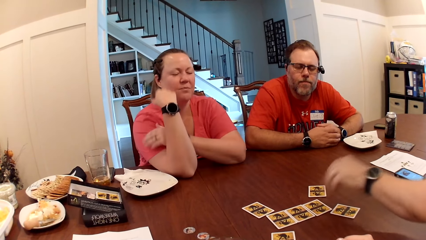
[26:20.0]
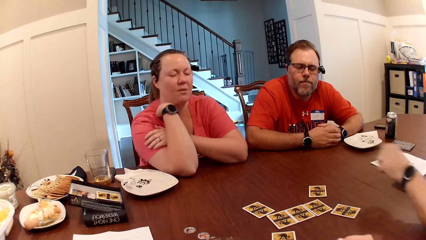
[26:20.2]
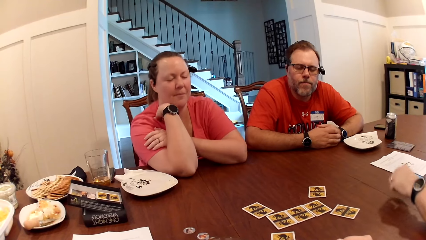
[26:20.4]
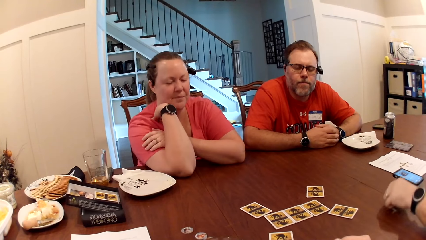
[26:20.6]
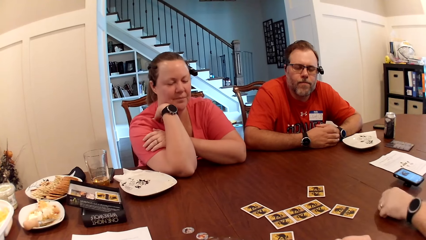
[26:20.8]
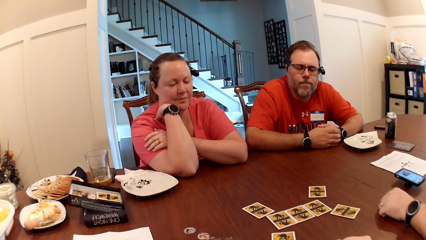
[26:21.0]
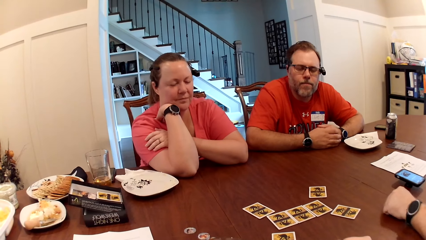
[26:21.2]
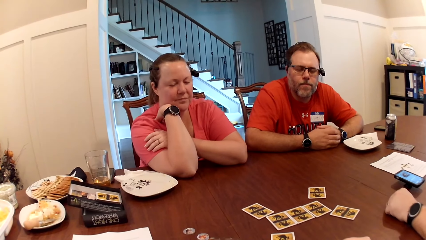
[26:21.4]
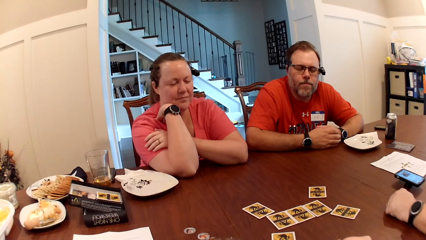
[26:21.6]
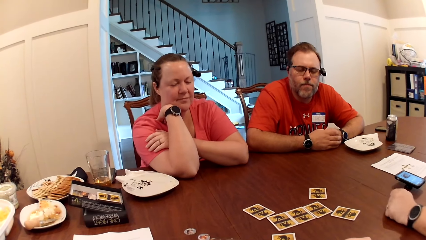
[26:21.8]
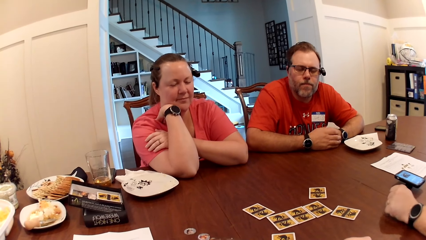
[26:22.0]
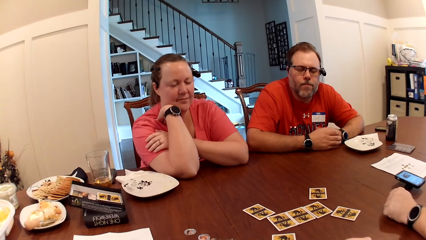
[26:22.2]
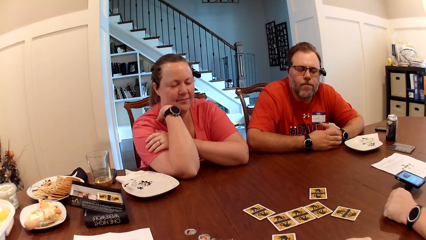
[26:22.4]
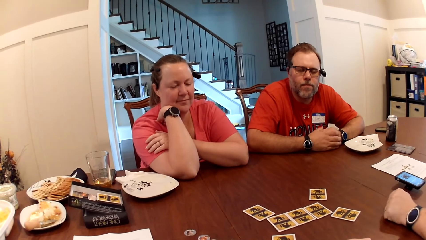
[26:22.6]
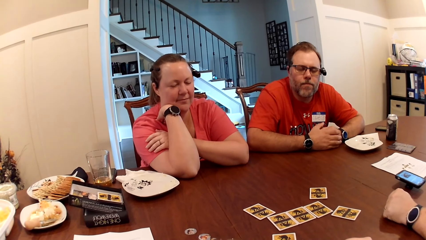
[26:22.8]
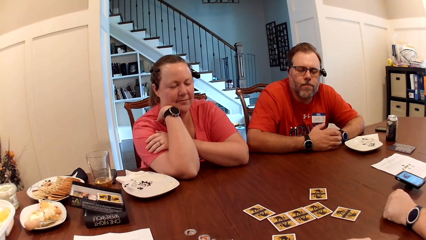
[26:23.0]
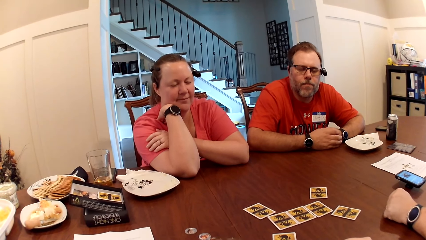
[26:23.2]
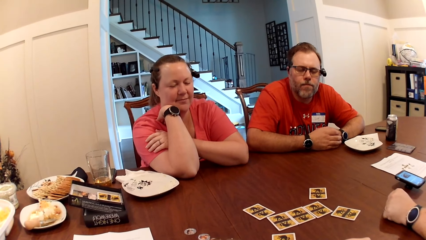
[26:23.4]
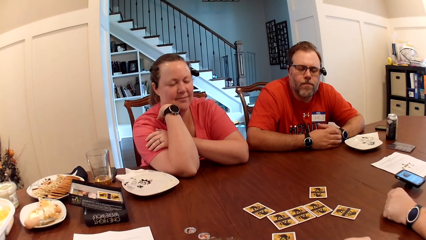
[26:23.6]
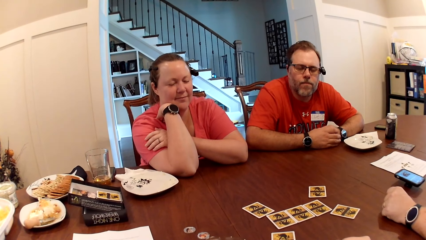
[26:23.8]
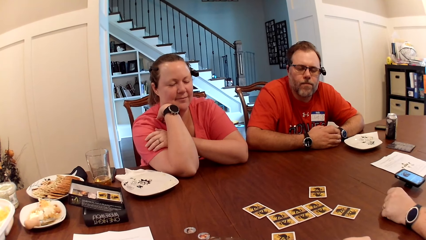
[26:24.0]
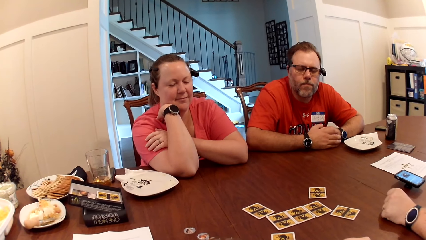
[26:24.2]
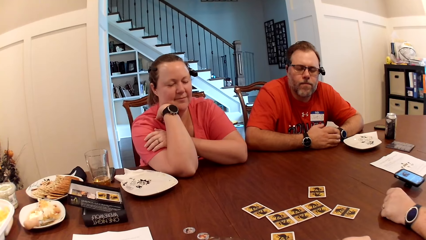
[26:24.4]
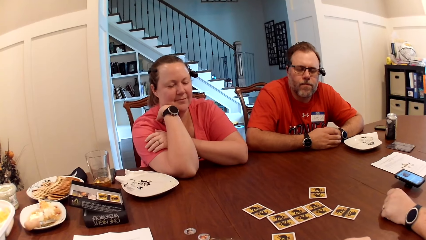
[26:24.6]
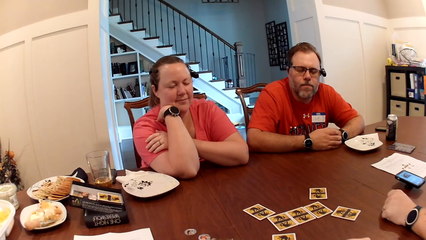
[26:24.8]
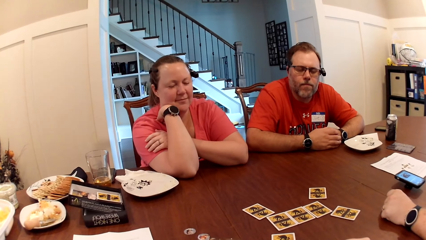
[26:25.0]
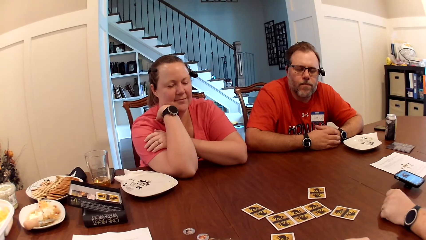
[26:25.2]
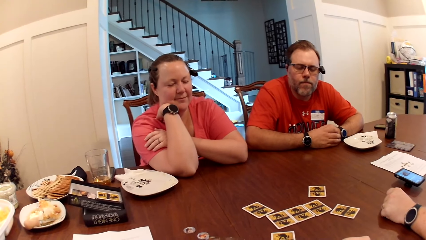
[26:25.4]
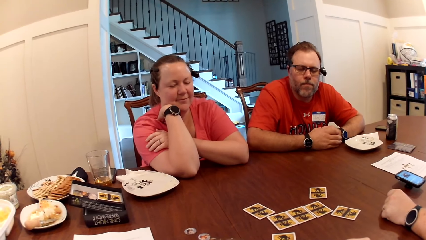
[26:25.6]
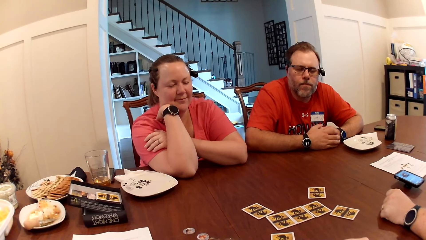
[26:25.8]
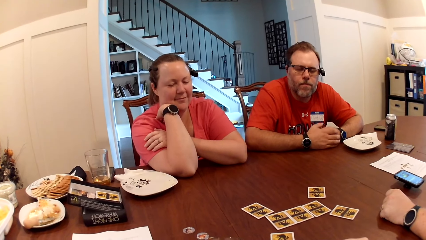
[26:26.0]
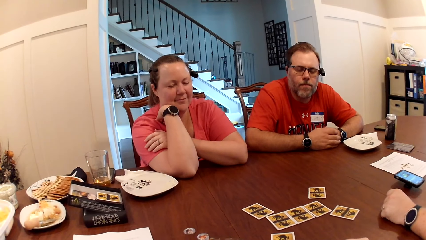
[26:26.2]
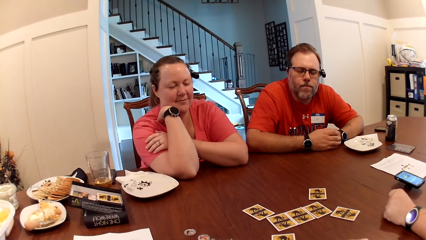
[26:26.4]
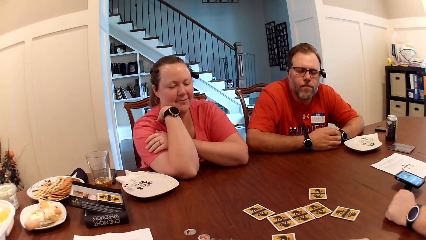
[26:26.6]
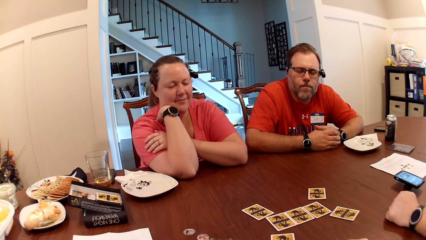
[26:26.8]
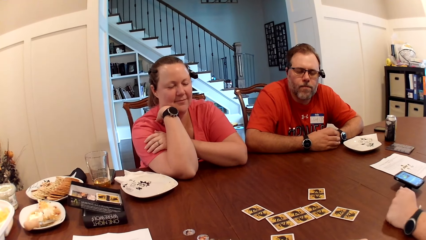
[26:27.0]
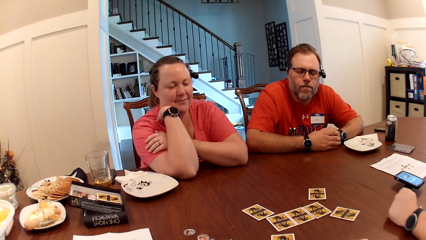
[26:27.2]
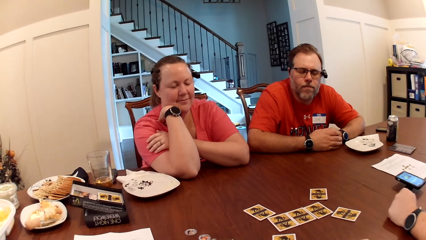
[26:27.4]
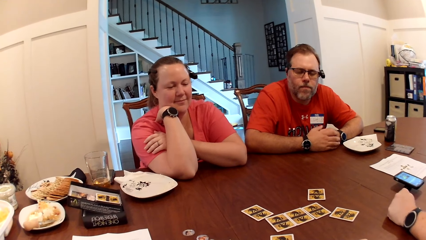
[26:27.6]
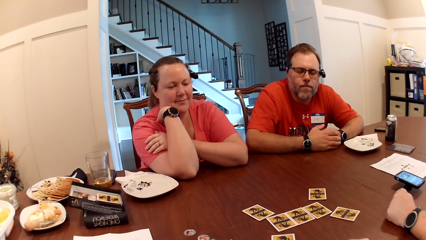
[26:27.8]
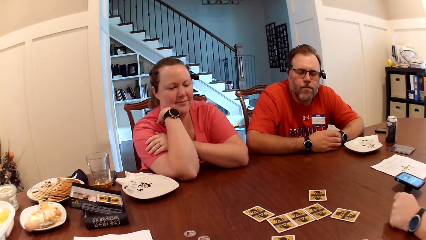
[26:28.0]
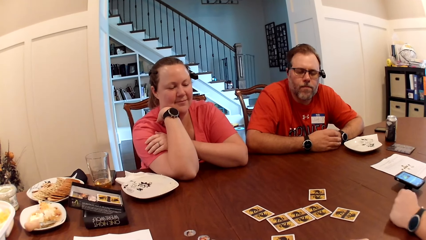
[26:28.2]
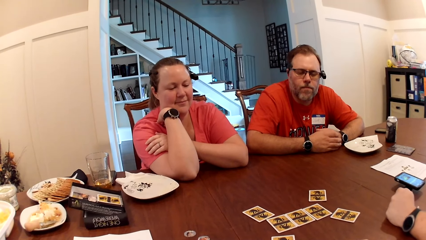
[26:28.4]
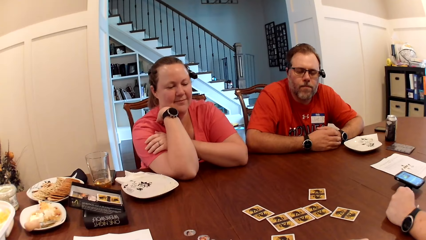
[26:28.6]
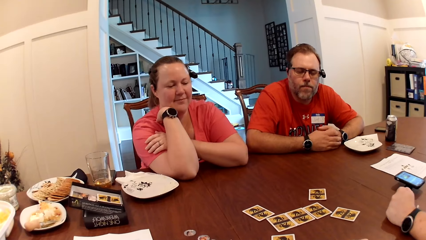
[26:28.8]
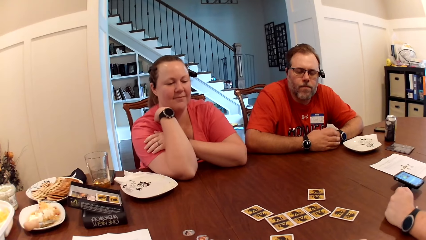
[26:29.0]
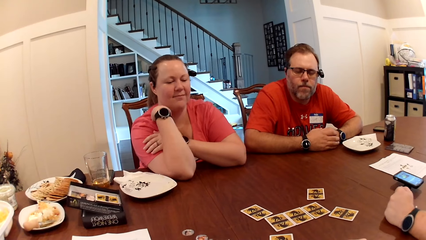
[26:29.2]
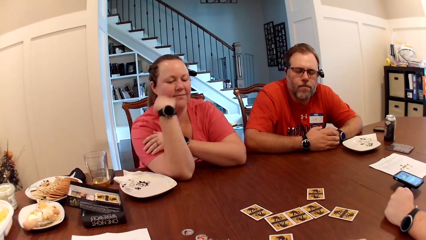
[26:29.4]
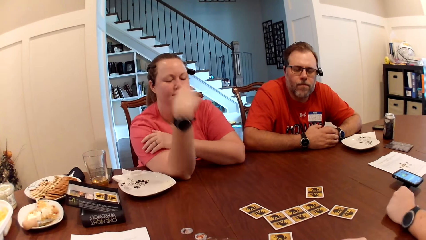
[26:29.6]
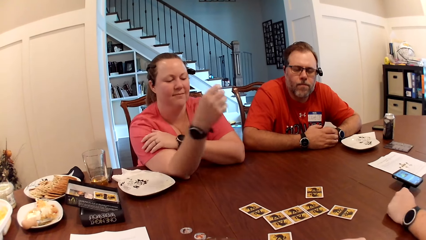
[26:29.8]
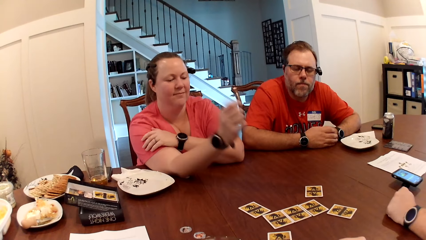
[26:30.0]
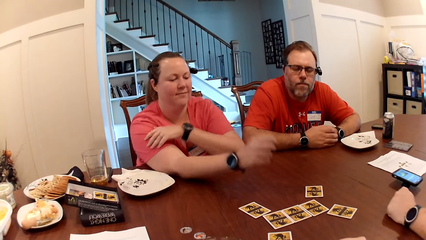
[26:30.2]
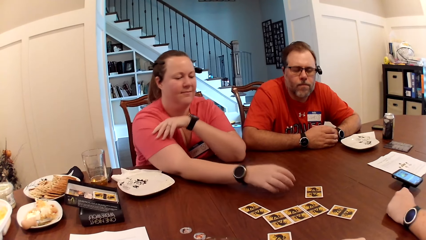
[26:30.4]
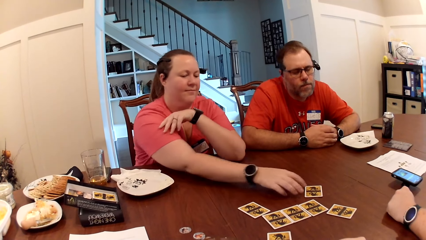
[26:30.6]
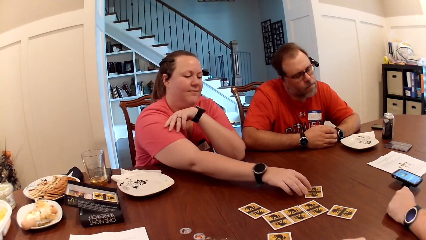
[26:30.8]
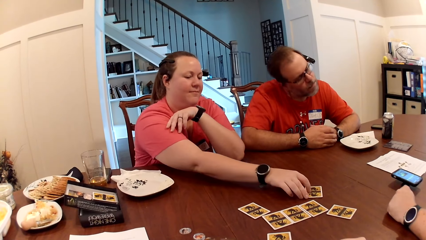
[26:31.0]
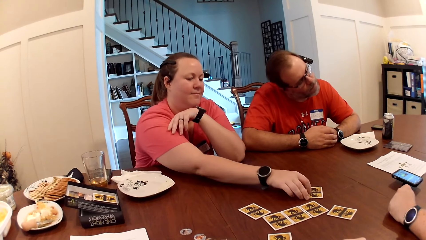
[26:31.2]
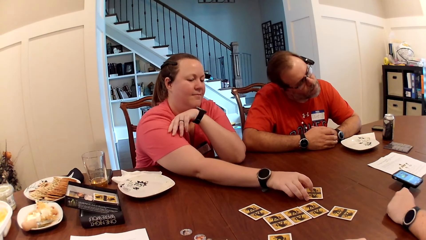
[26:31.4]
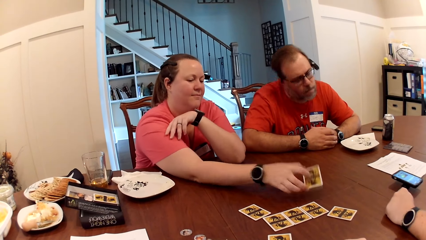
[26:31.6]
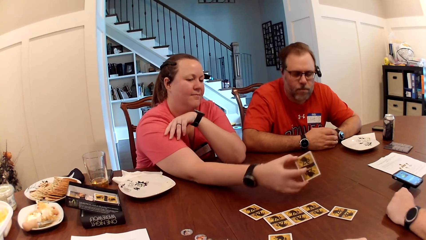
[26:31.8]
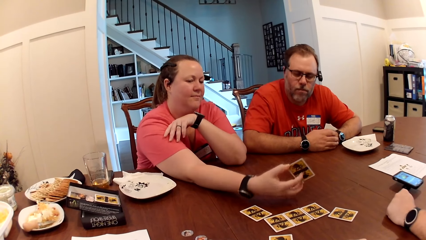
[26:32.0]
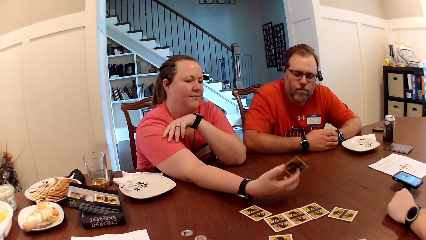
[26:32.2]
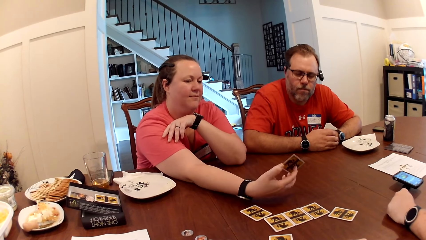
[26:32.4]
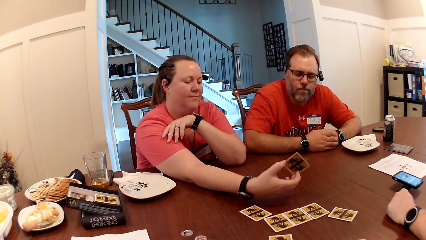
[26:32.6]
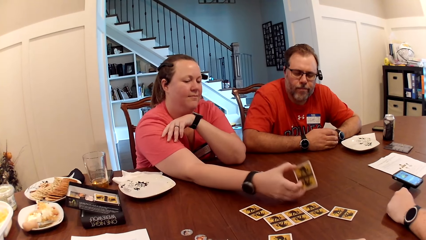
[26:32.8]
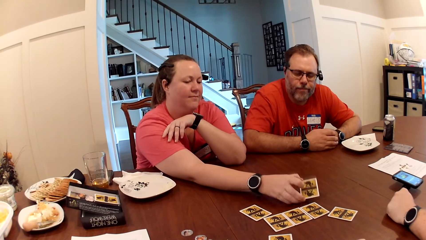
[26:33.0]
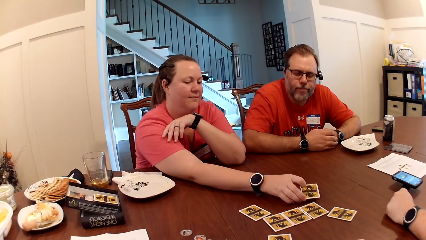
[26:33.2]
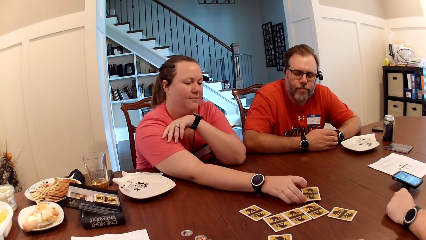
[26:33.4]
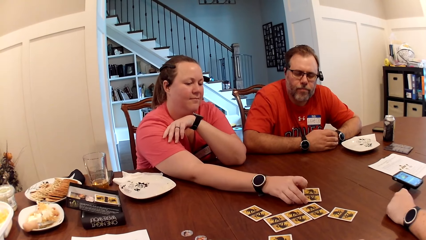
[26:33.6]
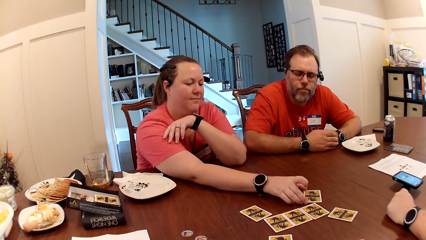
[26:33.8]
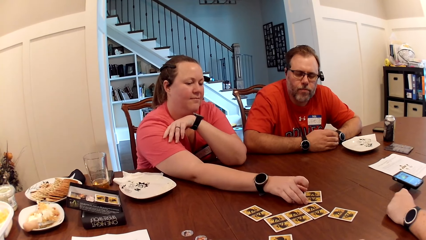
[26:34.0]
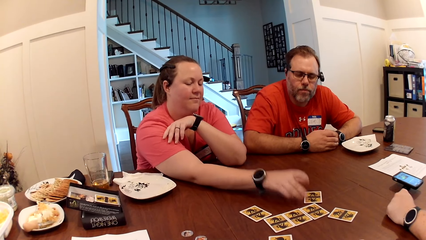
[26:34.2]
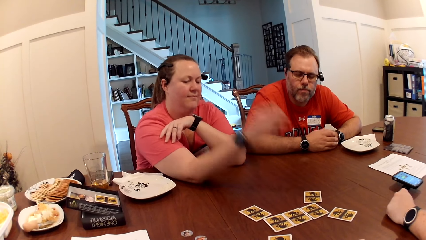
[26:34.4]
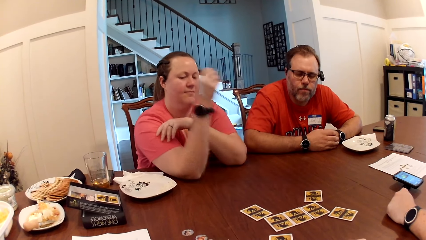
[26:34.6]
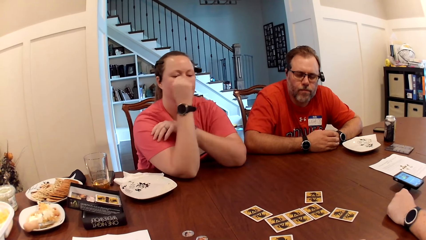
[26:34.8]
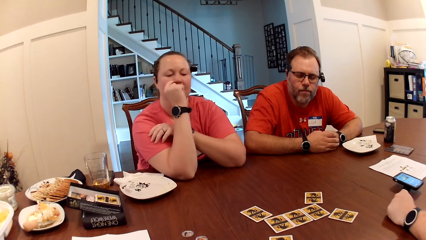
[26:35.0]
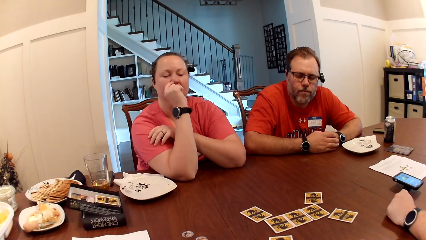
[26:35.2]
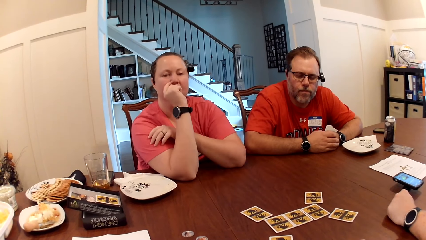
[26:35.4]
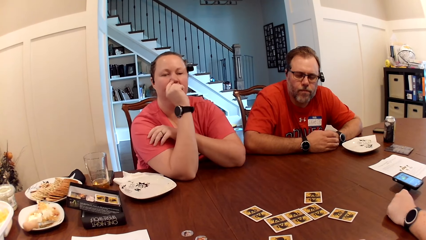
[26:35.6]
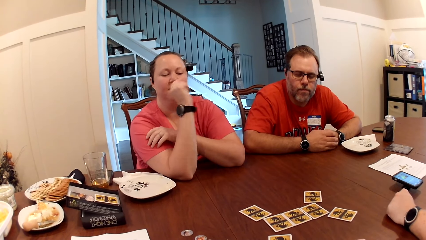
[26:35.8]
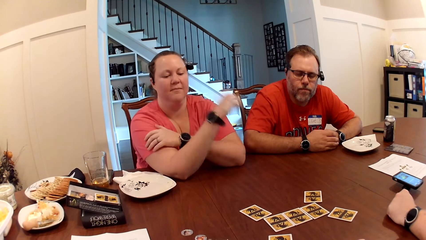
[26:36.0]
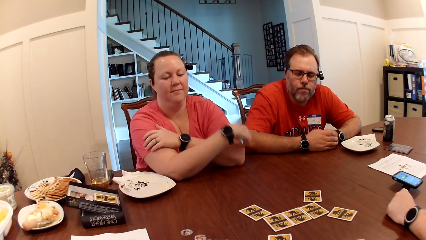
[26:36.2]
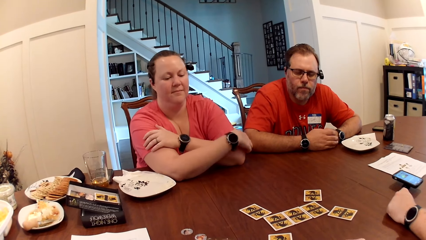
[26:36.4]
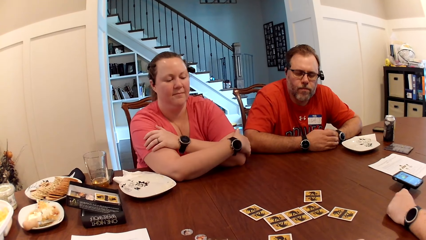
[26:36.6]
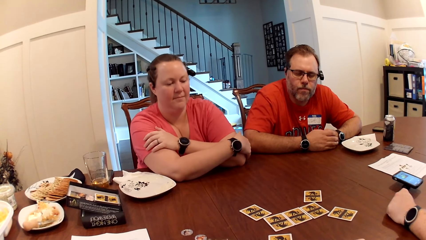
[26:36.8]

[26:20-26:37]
A man drops his left hand on the table. A woman picks up a card on the table with her right hand. The woman drops the card on the table with her right hand.
